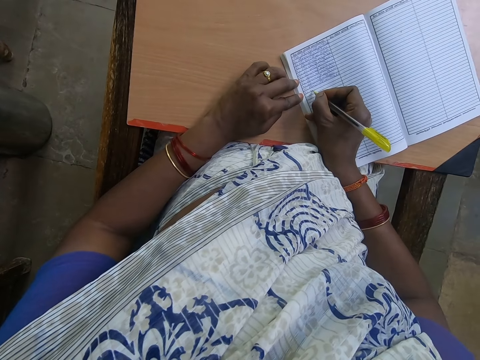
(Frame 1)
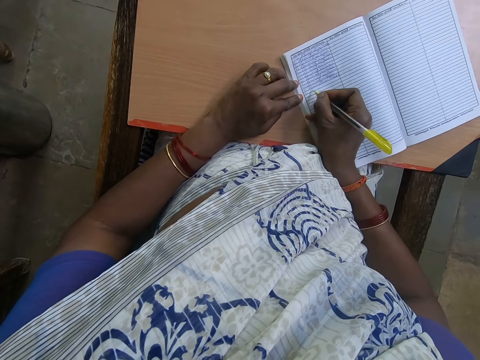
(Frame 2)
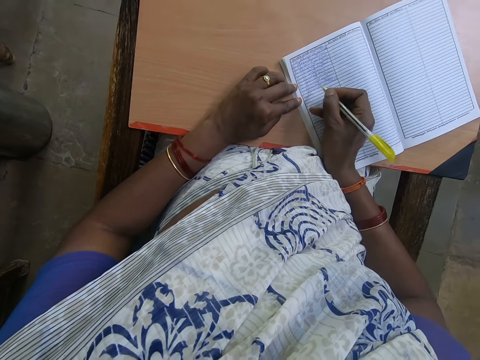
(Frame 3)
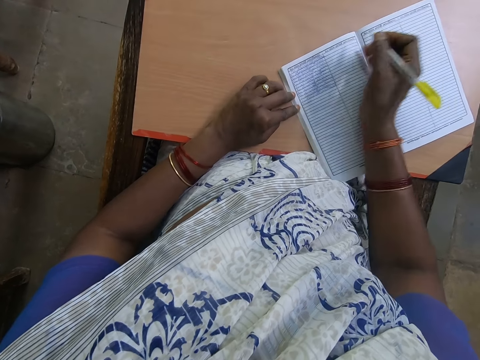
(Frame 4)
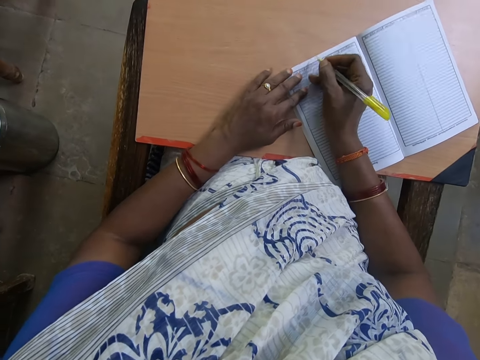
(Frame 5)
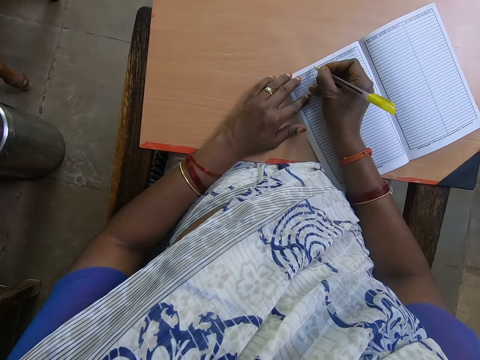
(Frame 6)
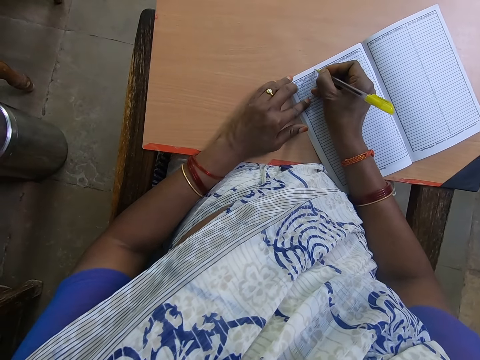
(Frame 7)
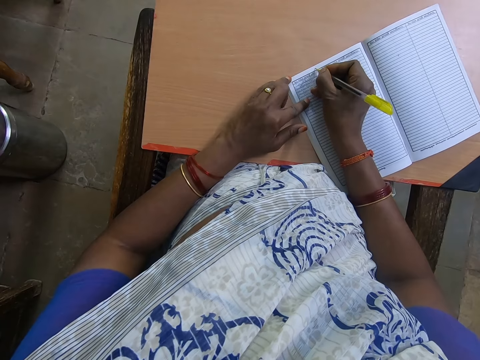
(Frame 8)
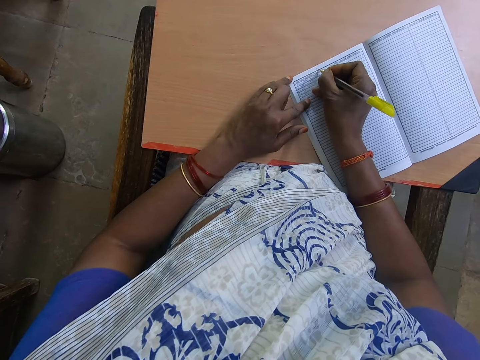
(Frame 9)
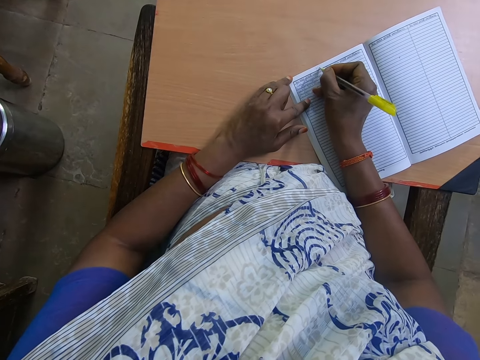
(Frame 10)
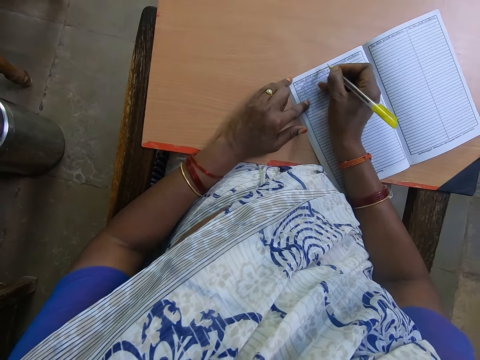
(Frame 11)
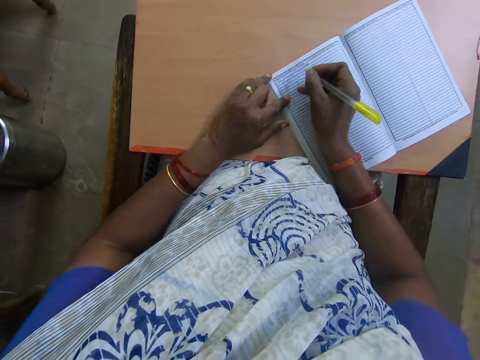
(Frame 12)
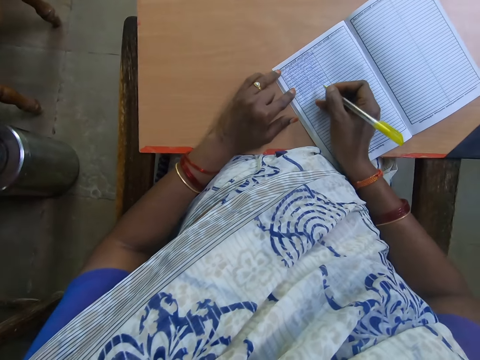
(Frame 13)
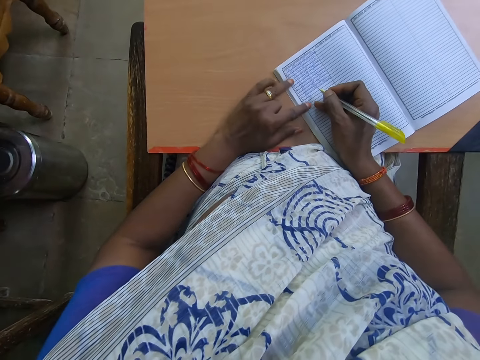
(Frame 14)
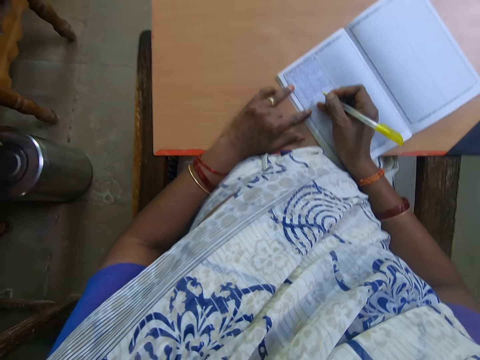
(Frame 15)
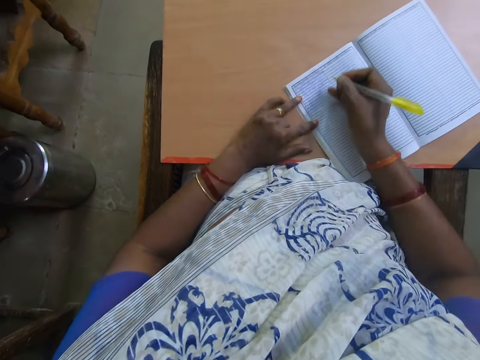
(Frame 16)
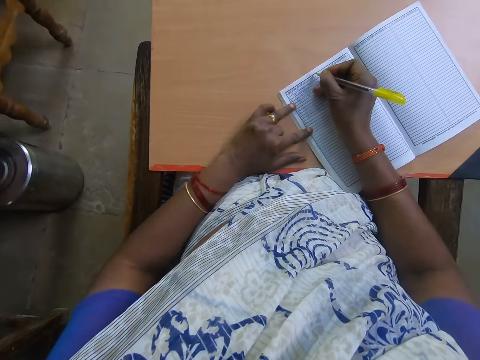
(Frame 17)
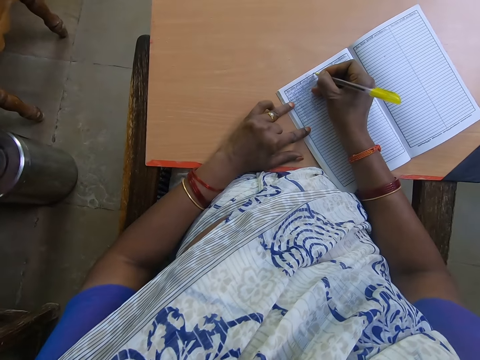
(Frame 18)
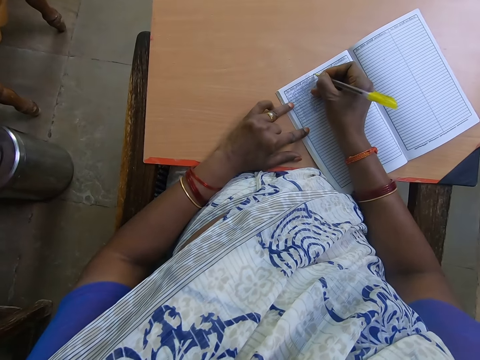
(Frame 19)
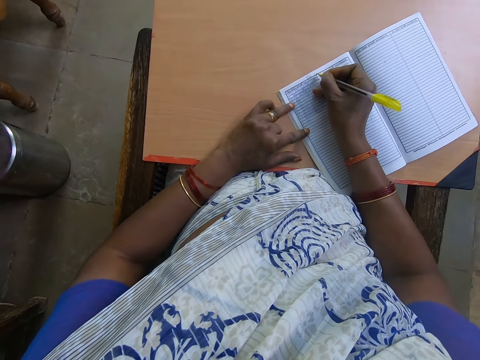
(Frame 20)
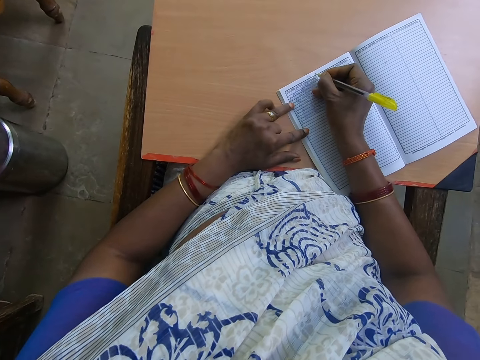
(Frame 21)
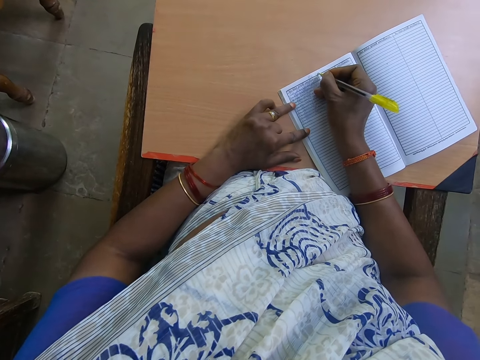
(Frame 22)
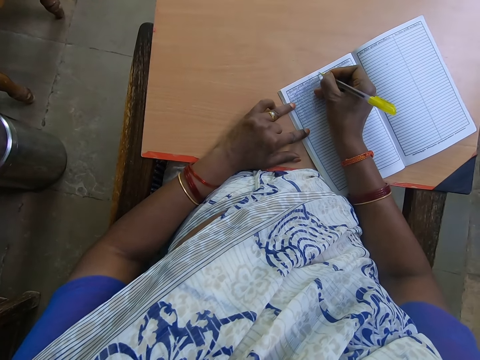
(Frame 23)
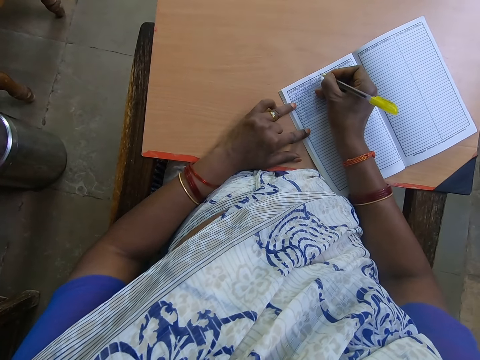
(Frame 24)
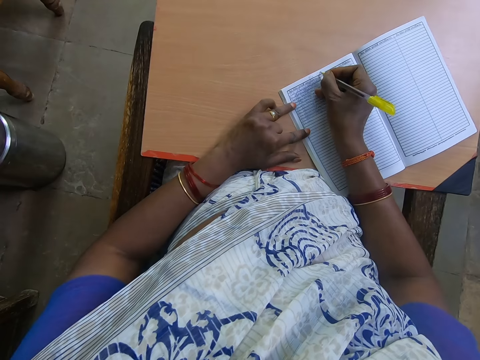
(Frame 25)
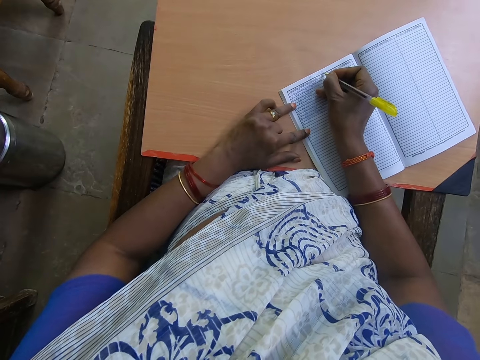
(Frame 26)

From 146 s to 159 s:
The camera wearer passes her hand over the book. She writes on the book. She moves her hand over the book. She writes on the book.

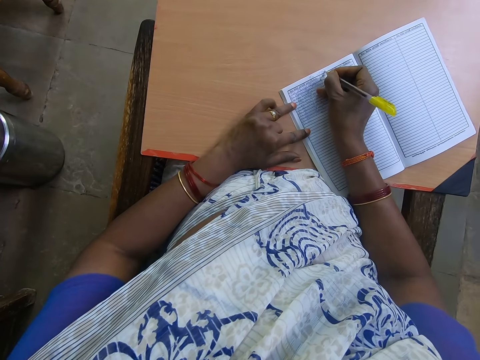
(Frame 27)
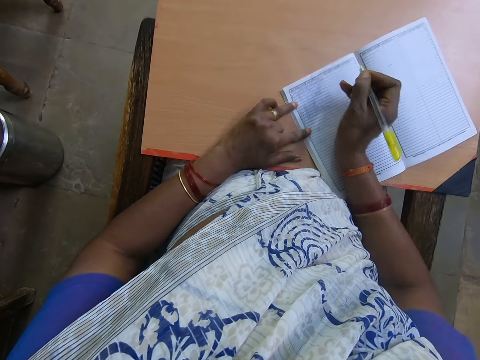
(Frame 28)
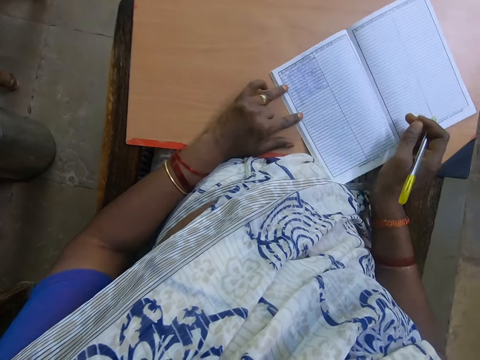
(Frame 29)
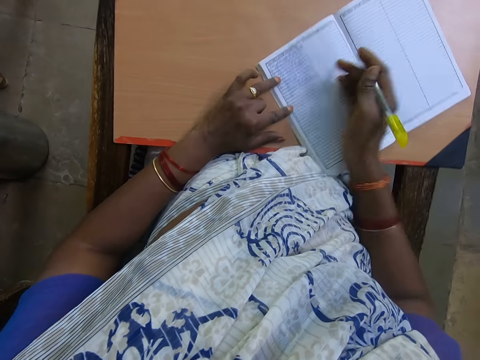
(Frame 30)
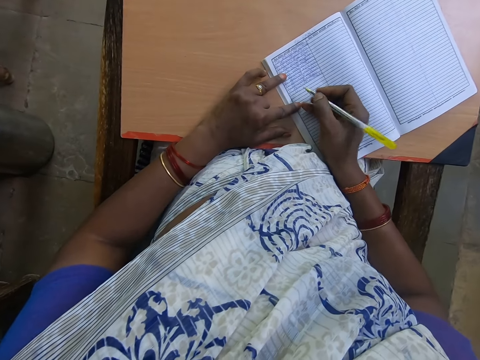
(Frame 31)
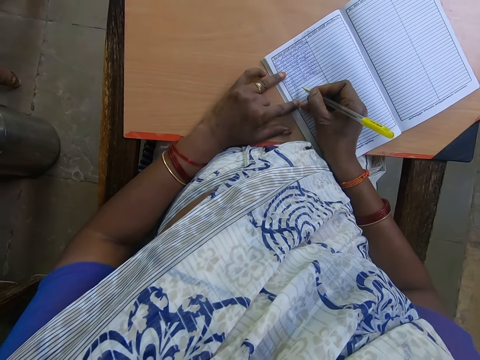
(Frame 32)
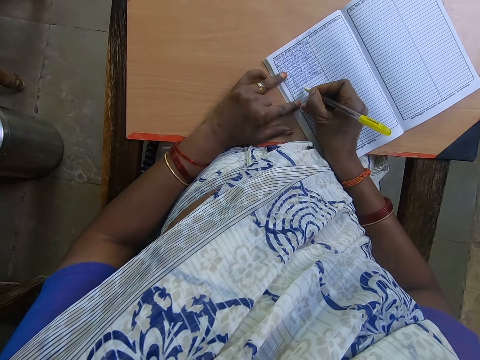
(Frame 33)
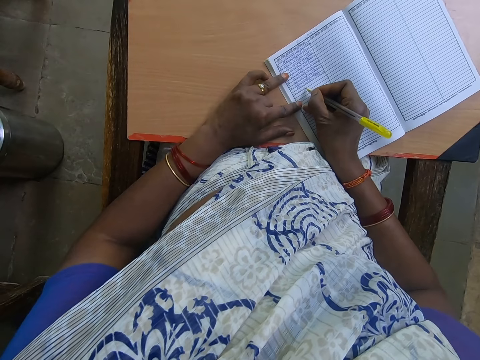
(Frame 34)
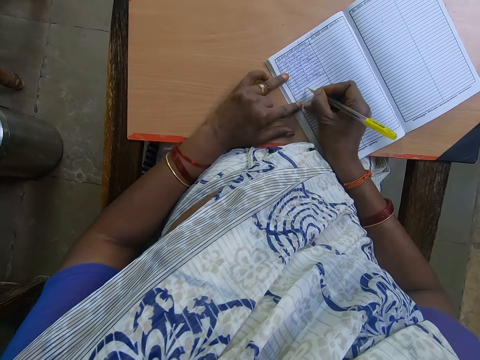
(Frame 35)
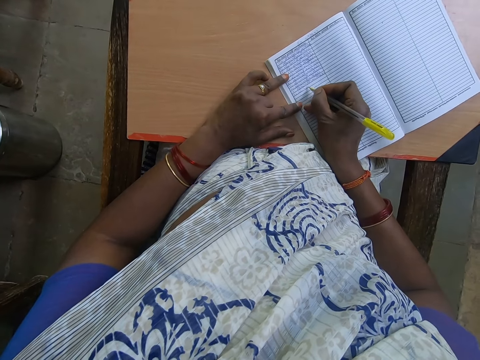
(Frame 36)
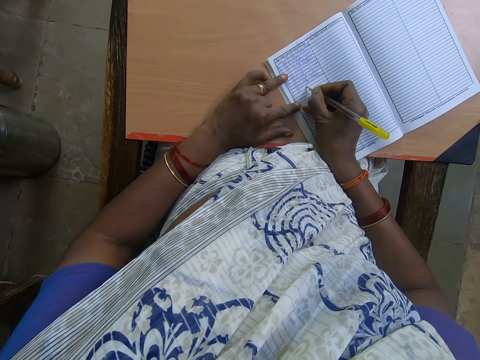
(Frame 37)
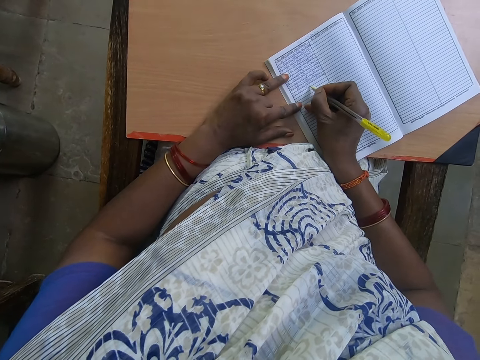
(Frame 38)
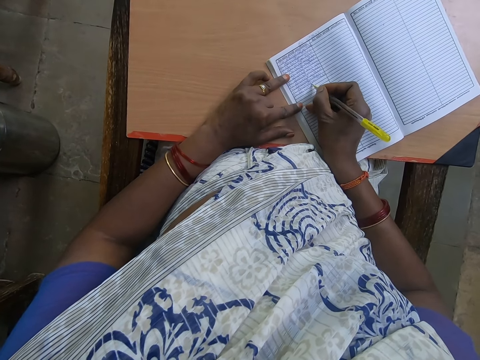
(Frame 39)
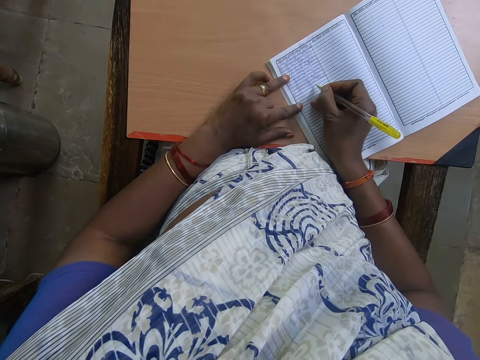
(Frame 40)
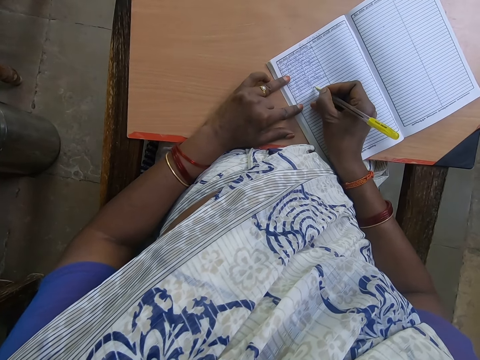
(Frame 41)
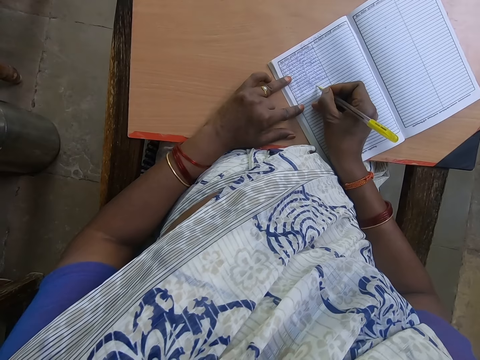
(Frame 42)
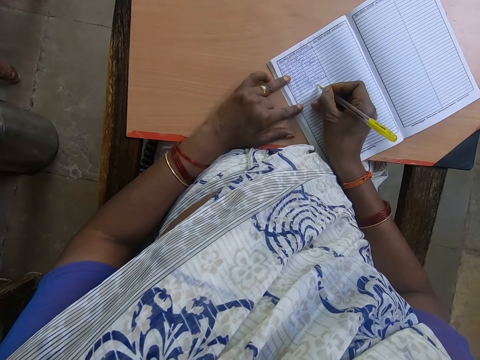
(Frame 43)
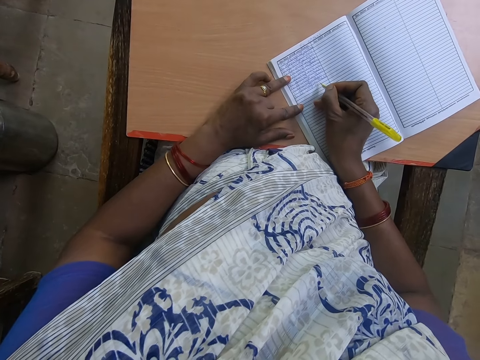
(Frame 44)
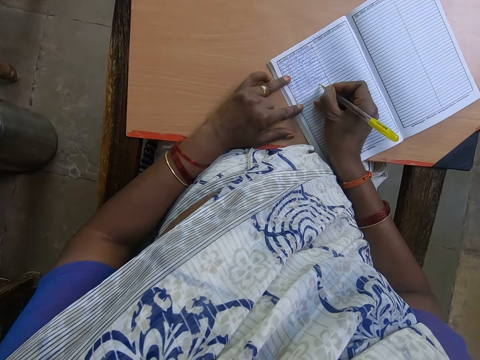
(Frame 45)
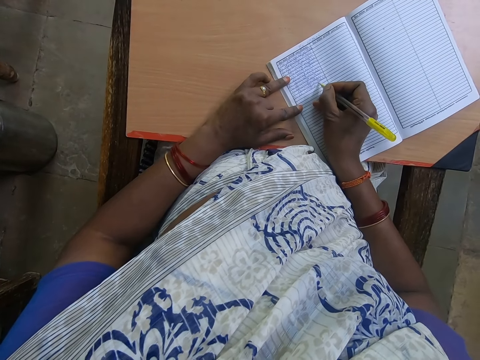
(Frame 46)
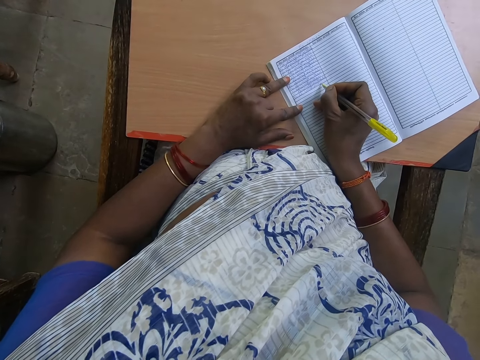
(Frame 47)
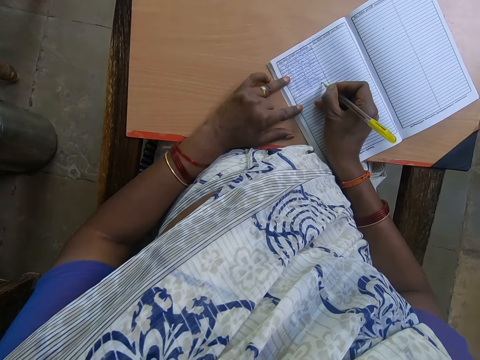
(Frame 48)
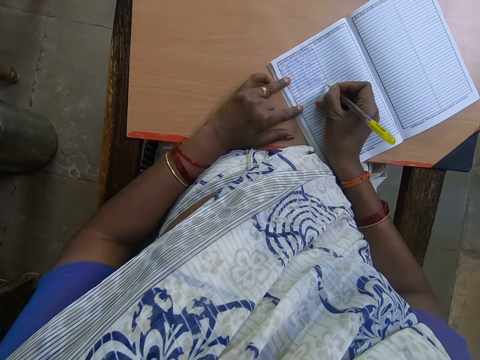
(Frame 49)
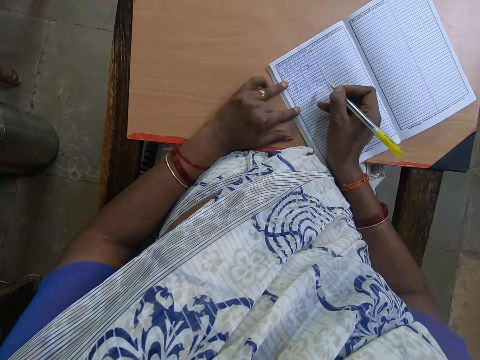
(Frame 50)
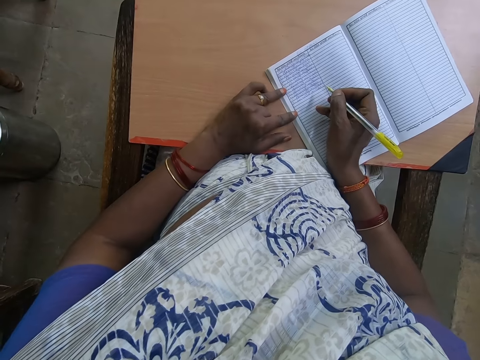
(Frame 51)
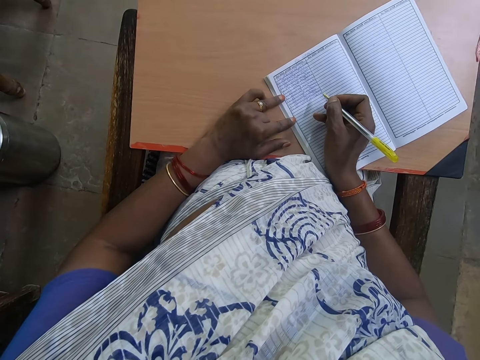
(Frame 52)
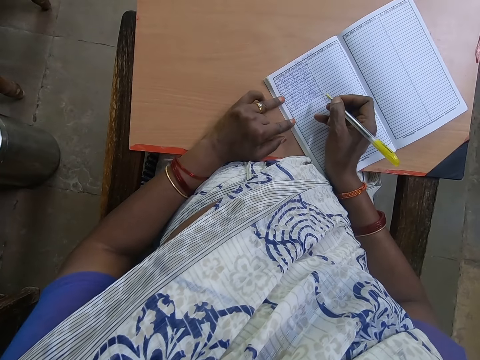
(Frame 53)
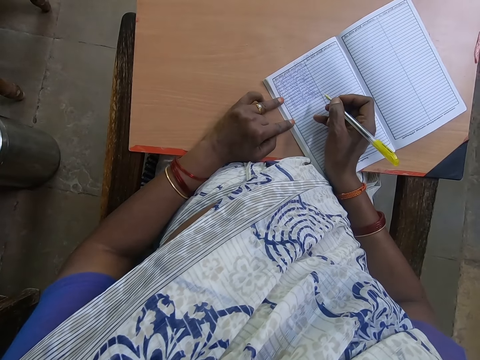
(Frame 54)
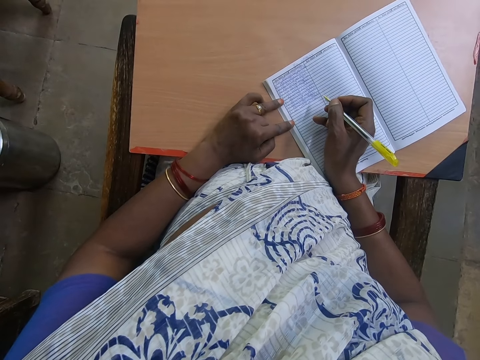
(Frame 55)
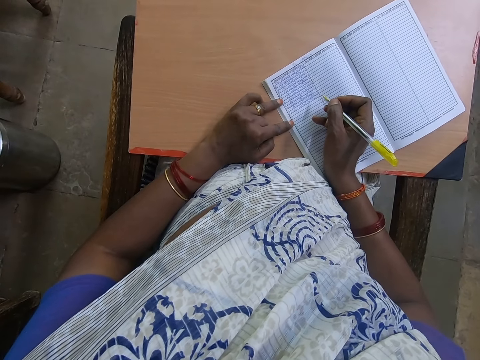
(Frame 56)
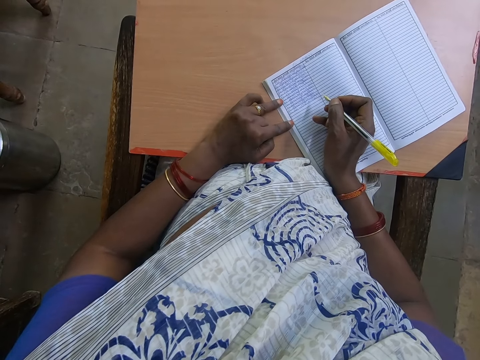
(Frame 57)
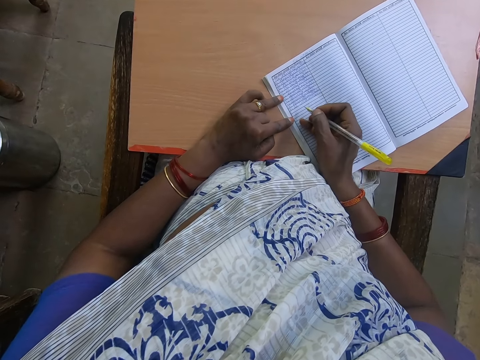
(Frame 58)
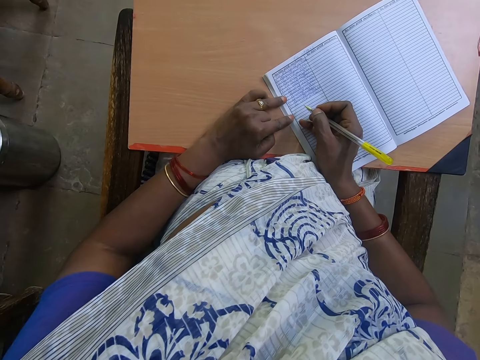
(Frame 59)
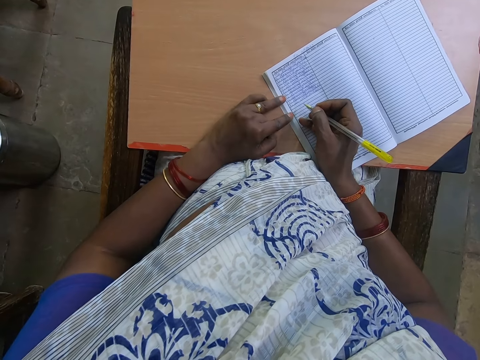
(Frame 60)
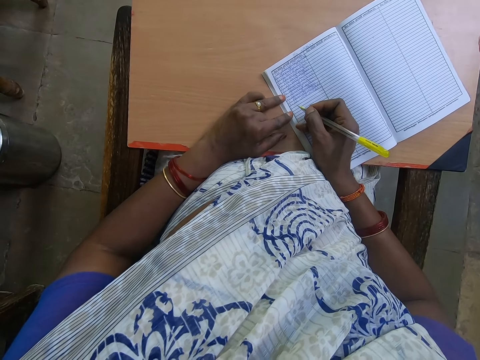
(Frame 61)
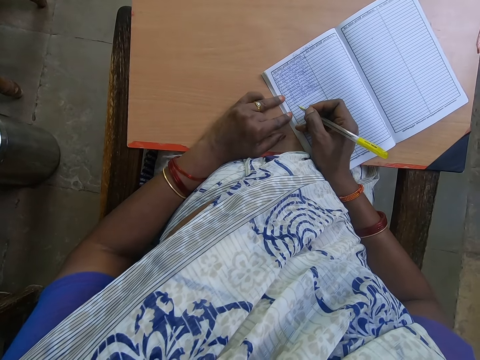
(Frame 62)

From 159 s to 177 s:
The camera wearer slightly moves the book. They write on the book. They look around.
